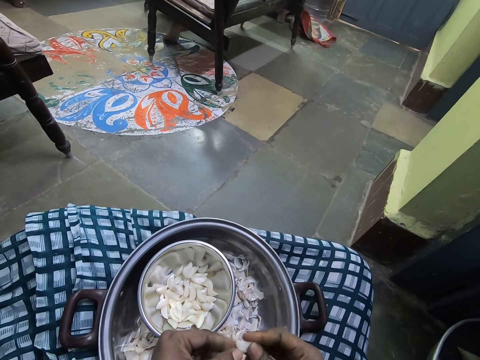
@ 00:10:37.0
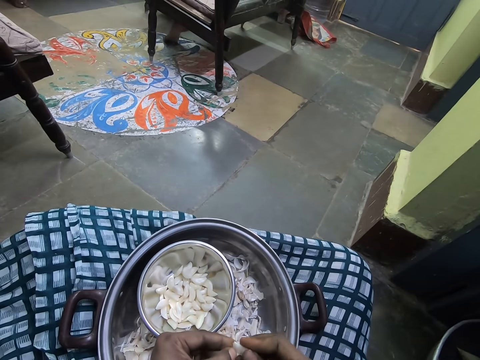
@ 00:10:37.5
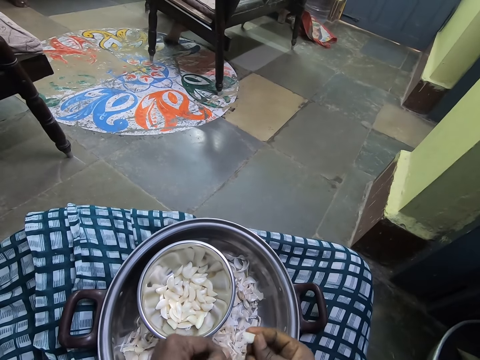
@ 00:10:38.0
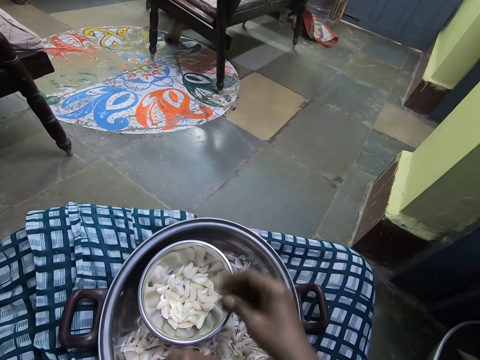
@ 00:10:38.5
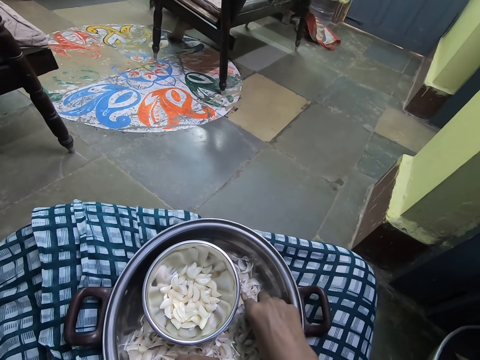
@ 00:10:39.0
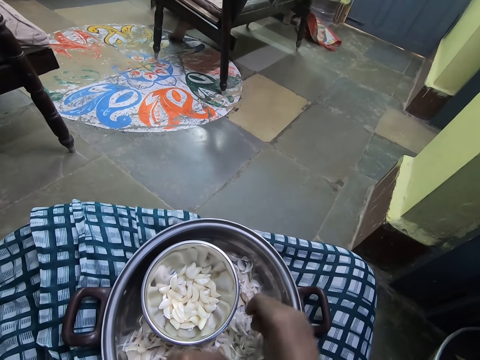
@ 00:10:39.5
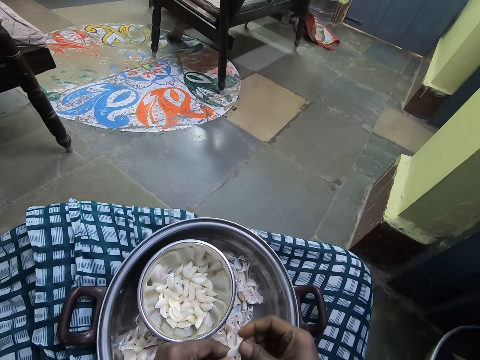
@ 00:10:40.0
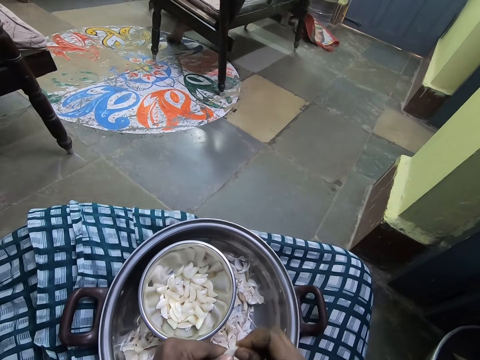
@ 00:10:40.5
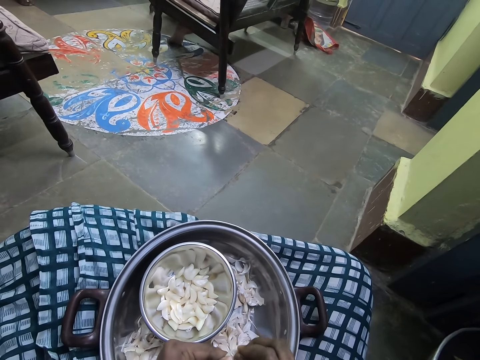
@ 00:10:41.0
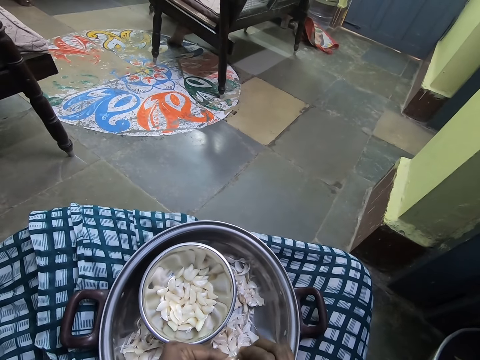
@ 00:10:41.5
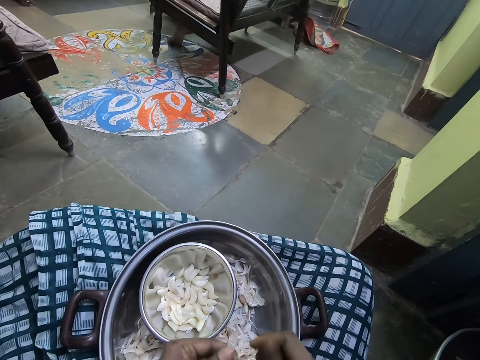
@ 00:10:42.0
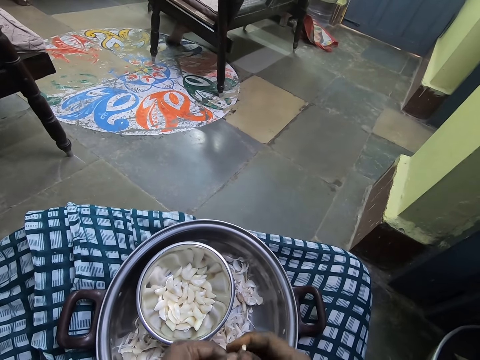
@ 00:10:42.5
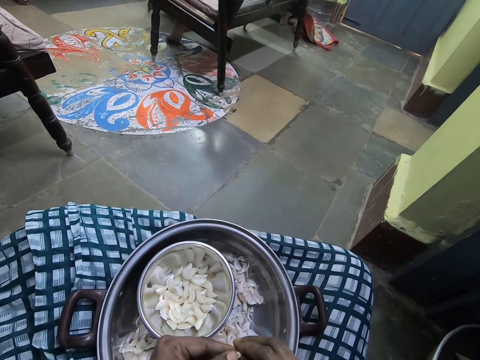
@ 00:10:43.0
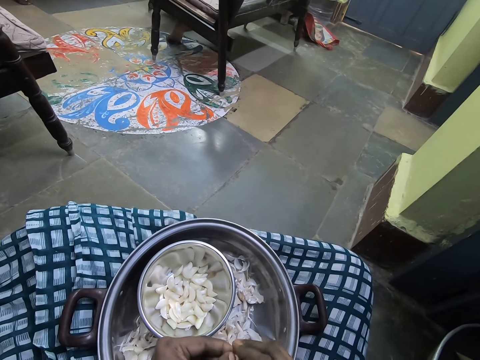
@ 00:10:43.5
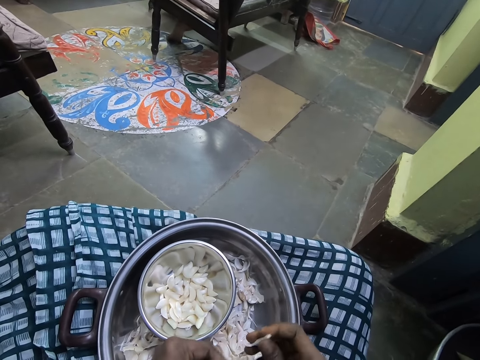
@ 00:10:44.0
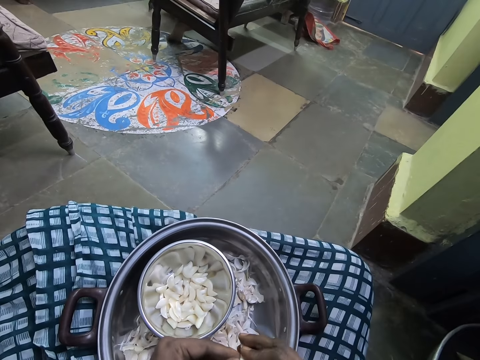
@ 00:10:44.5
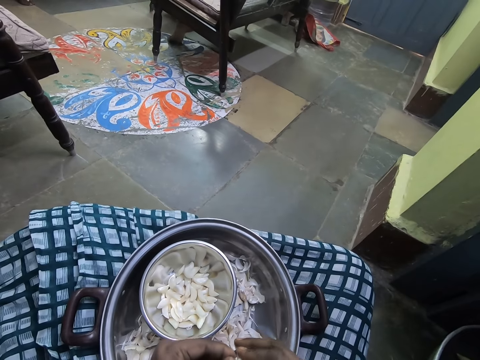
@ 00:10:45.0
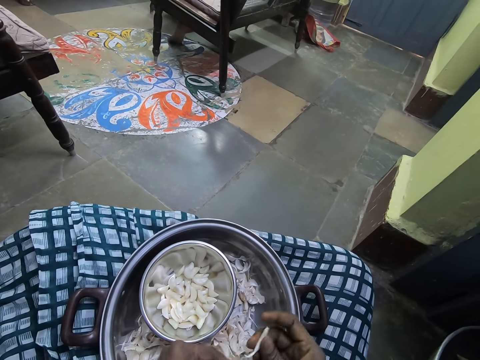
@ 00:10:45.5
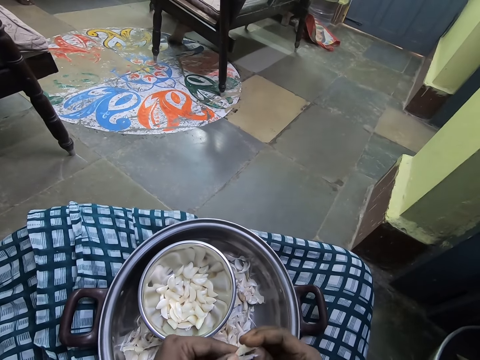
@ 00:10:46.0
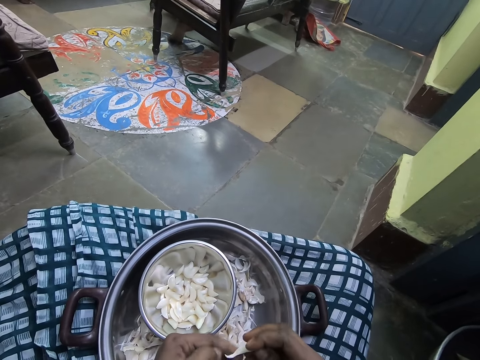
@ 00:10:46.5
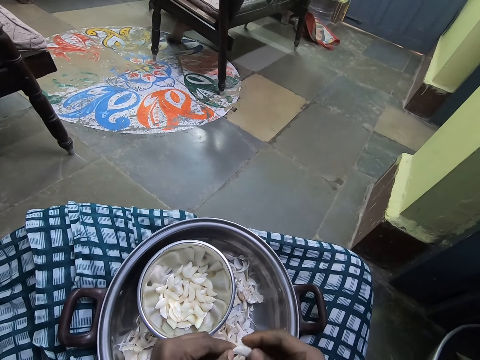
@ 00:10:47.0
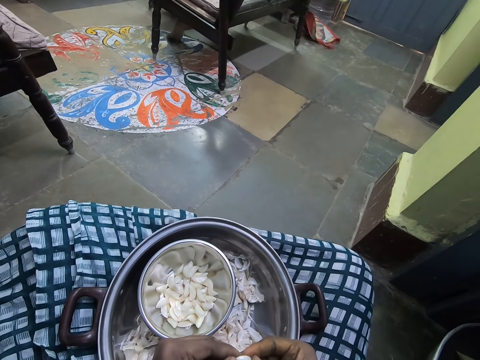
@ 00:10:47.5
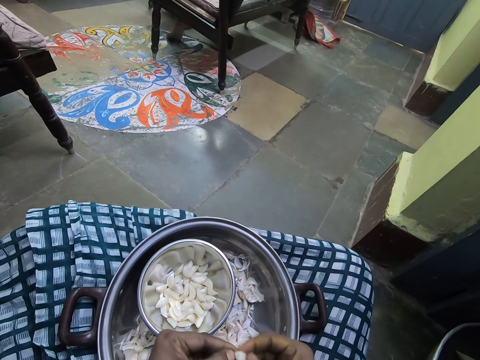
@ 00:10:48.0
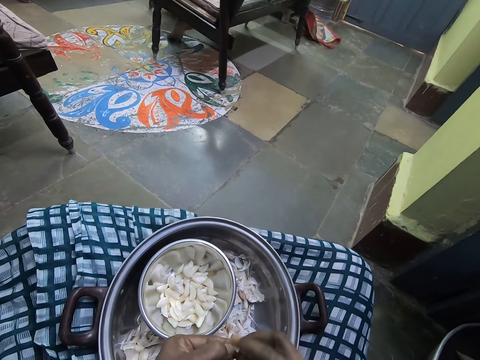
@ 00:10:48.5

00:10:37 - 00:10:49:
The camera wearer throws the garlic in the bowl. They pick the garlic in the bowl with the right hand. They peel the outer layer of the garlic with hands.

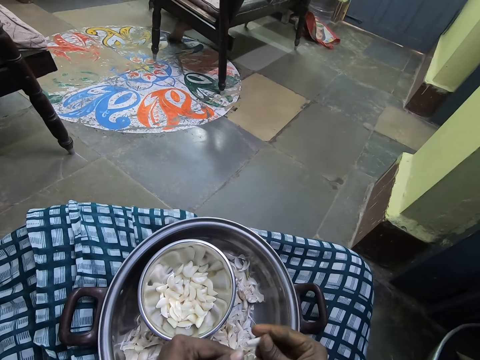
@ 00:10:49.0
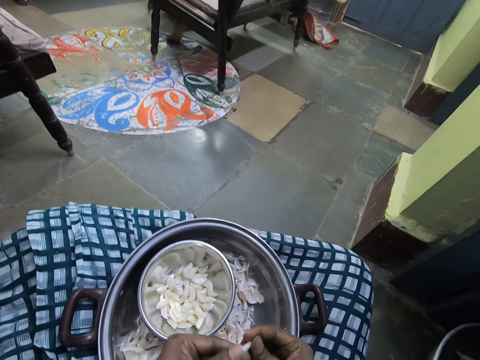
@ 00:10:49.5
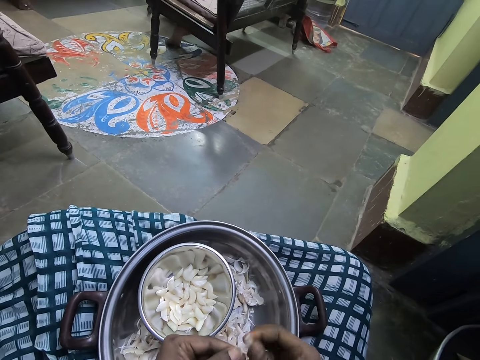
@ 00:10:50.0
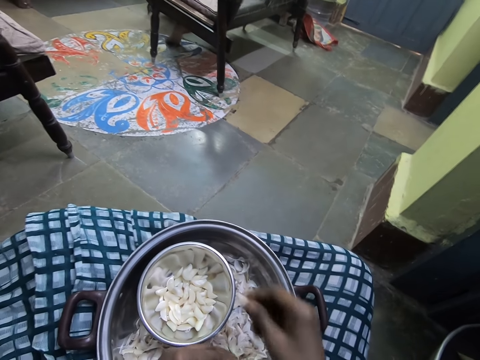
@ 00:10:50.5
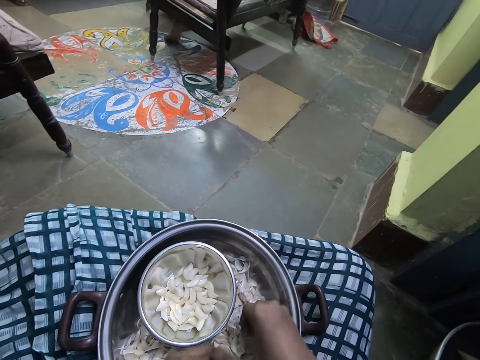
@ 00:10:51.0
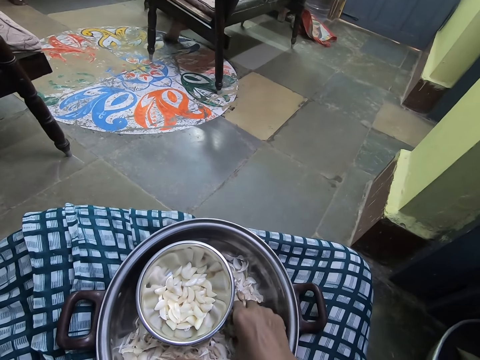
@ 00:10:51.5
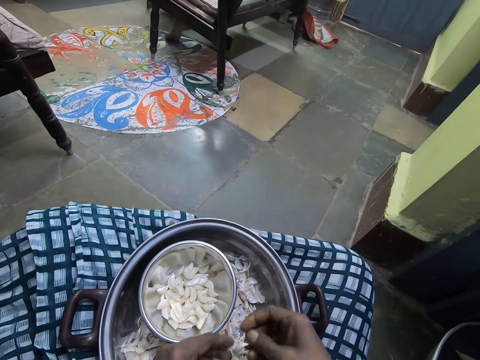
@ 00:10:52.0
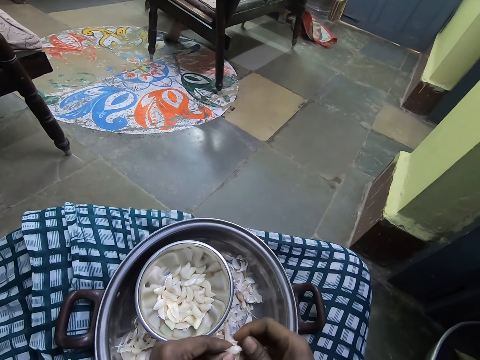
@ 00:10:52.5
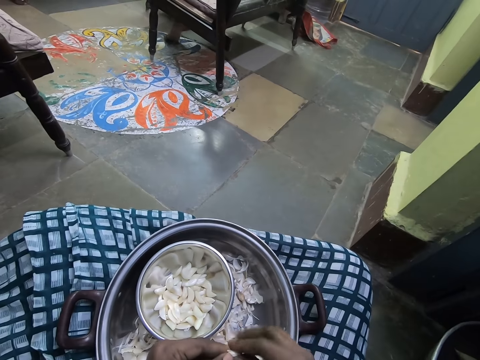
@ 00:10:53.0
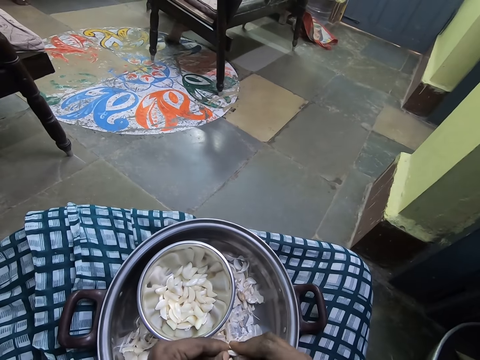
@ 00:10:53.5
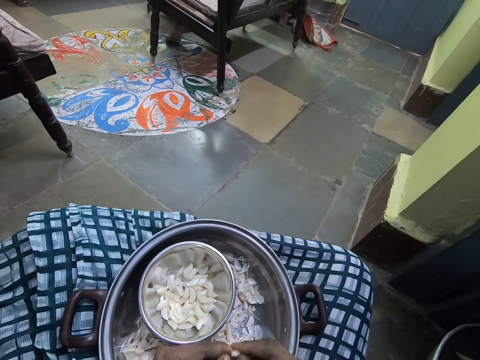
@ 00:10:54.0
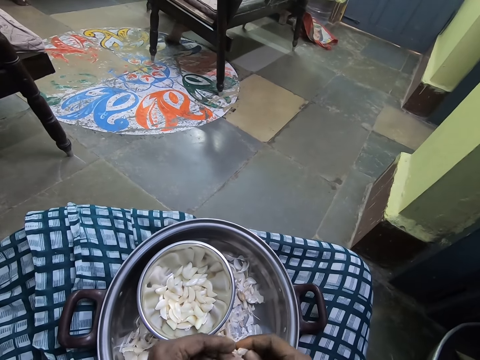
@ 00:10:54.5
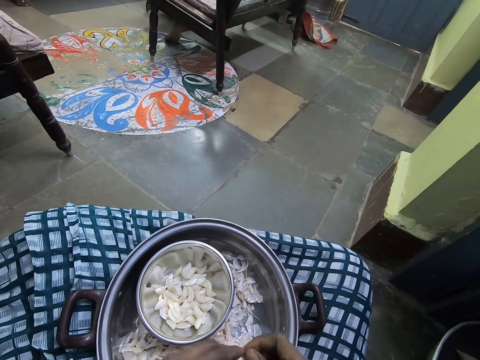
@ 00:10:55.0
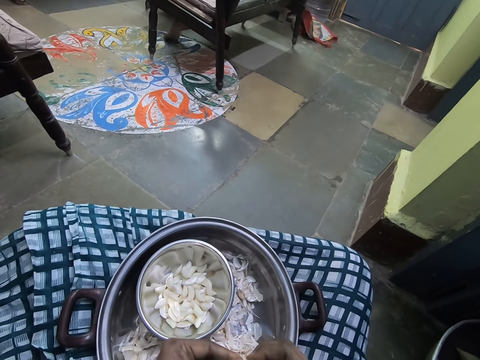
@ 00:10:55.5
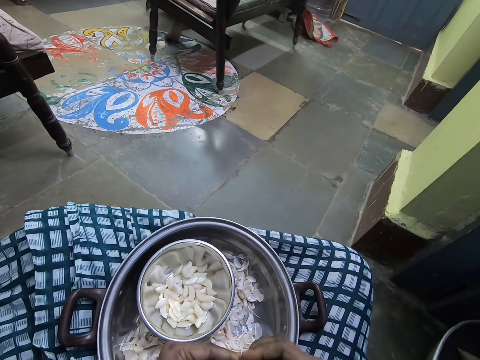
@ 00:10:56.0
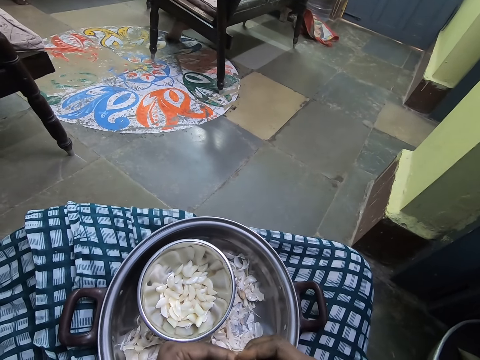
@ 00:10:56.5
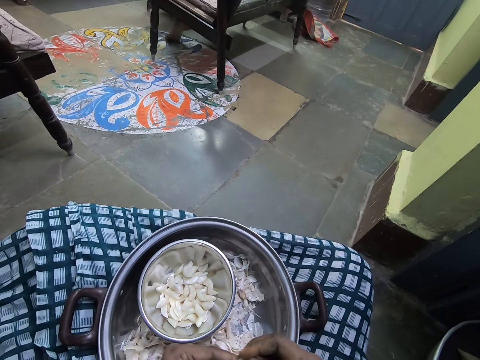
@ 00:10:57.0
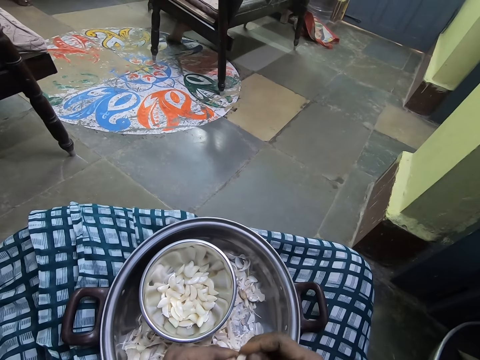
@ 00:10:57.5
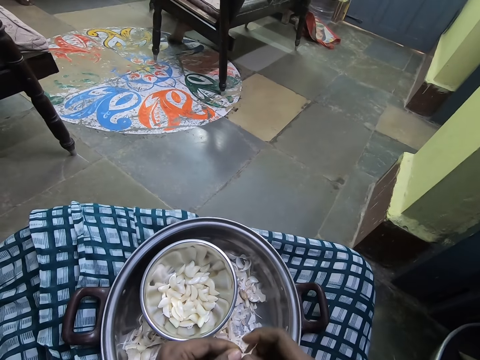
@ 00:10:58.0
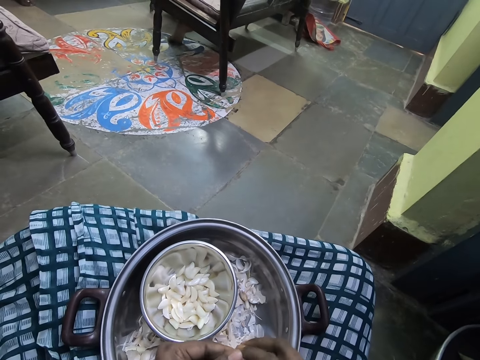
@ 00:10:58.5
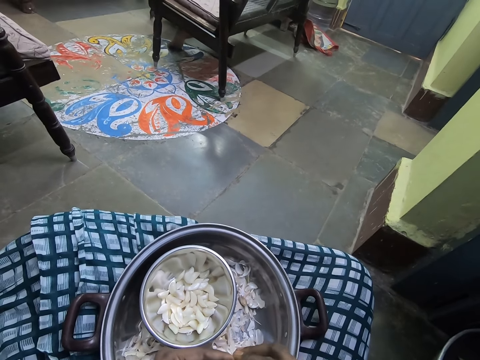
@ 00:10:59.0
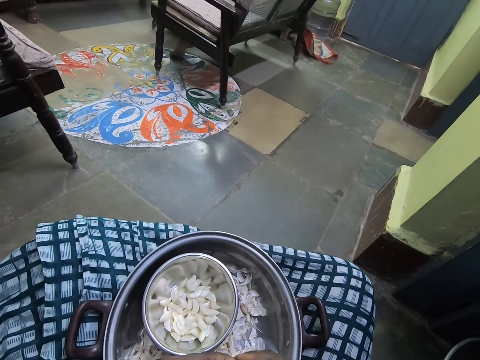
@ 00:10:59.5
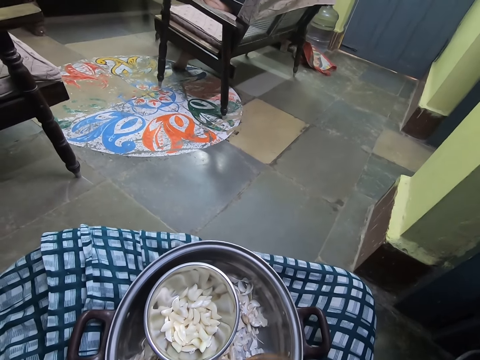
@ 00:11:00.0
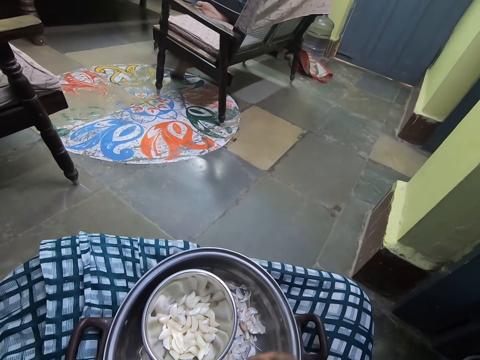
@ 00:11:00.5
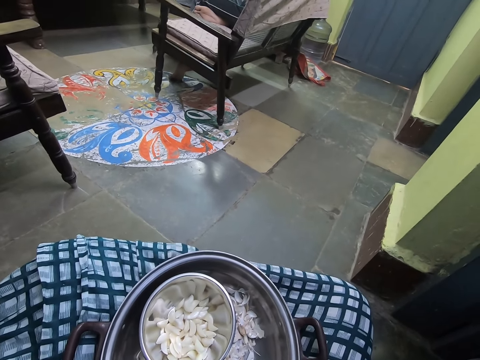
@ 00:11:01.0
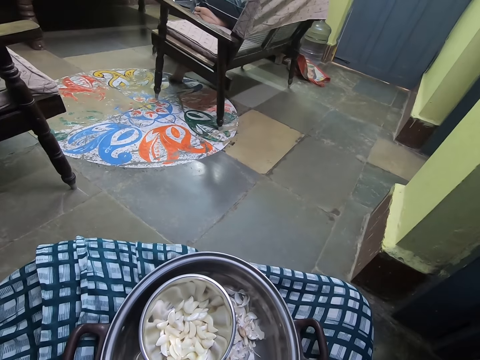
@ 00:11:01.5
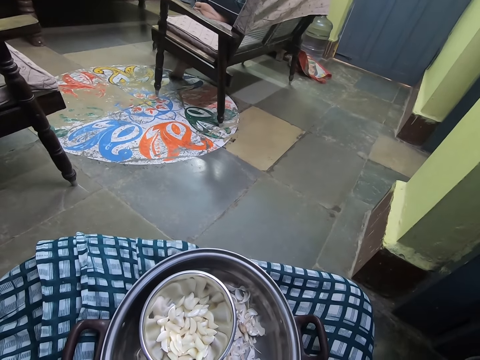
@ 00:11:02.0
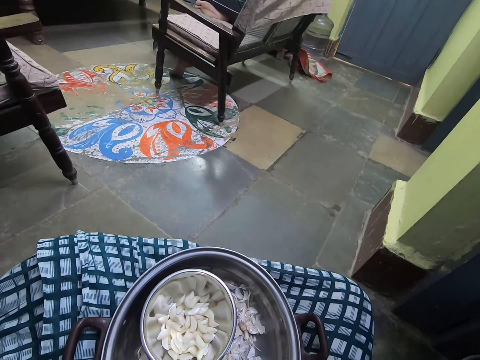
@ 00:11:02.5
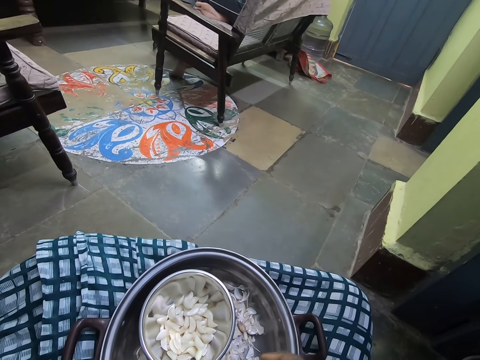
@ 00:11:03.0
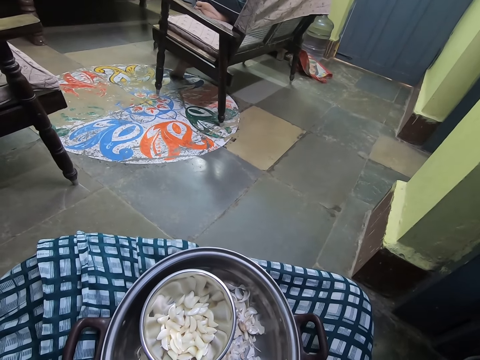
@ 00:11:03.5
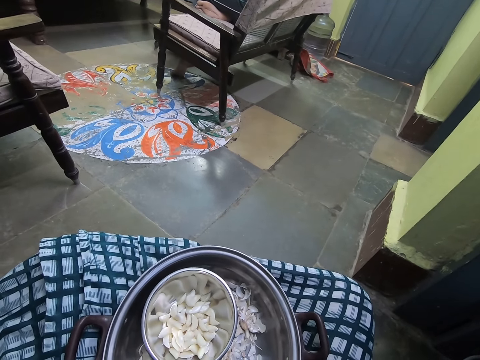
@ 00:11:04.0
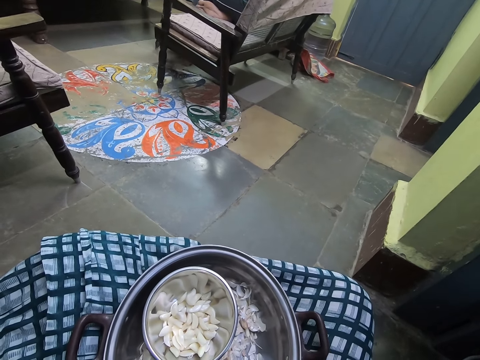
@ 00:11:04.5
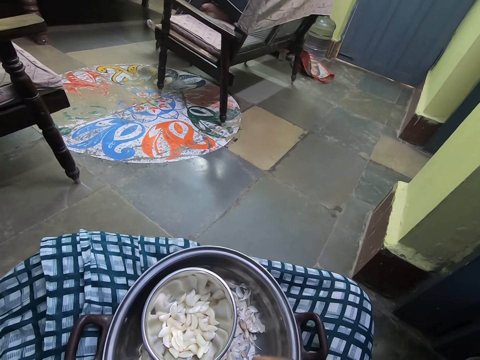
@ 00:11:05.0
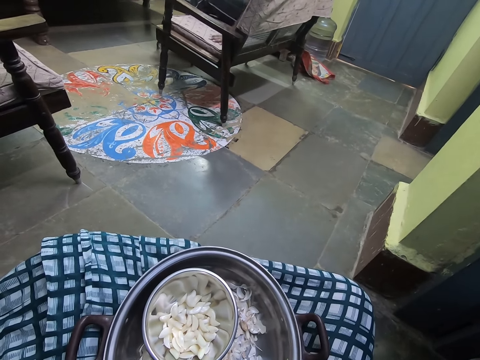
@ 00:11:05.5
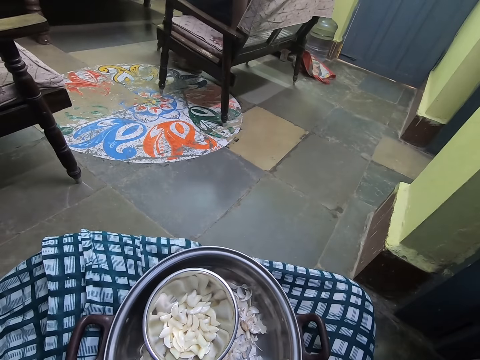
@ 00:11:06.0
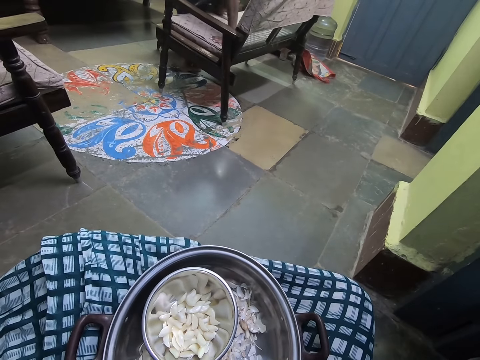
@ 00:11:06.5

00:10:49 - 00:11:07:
The camera wearer throws the garlic in the bowl. They pick the garlic in the bowl with the right hand. They peel the outer layer of the garlic with hands.
